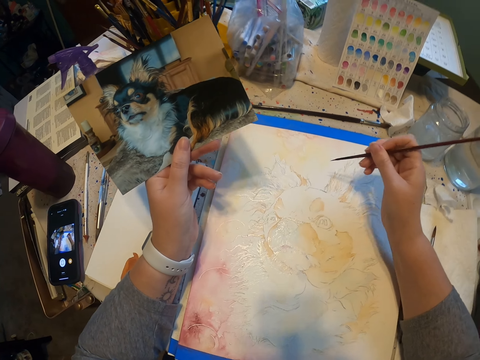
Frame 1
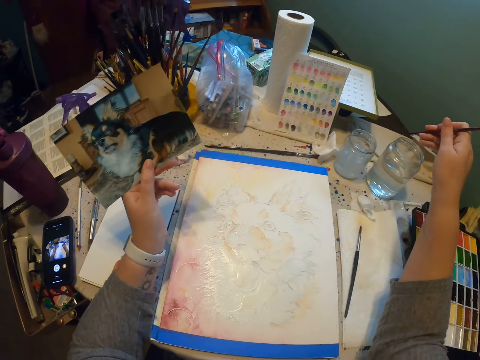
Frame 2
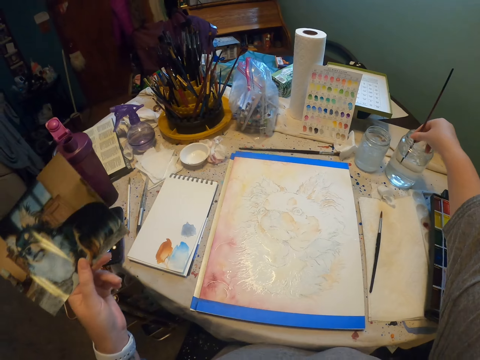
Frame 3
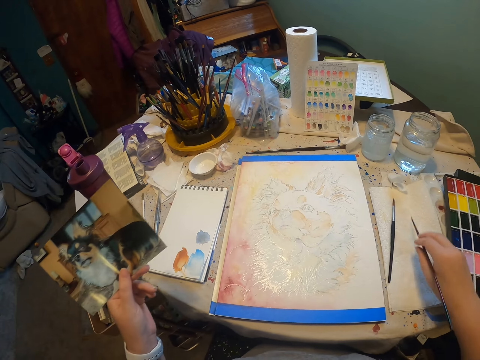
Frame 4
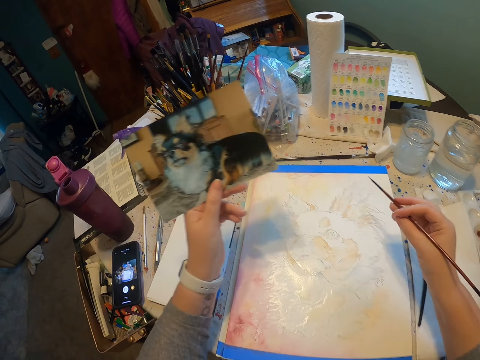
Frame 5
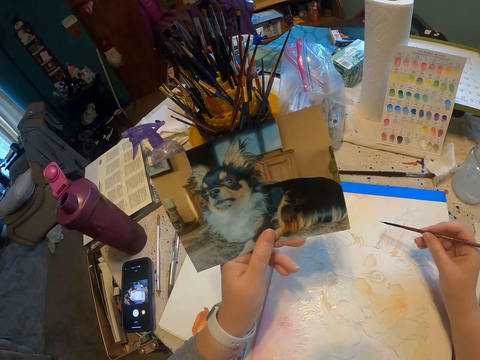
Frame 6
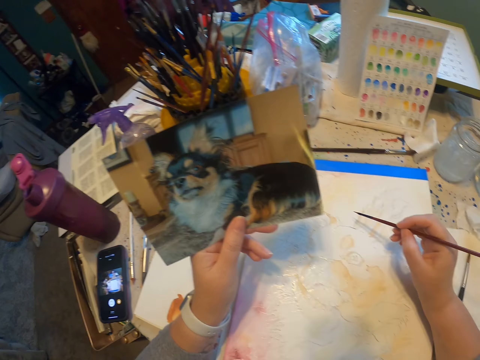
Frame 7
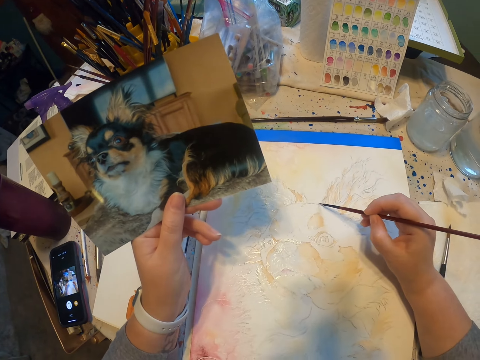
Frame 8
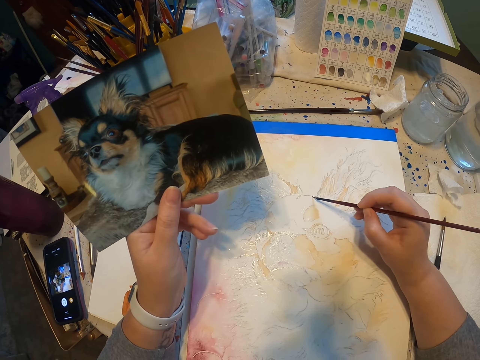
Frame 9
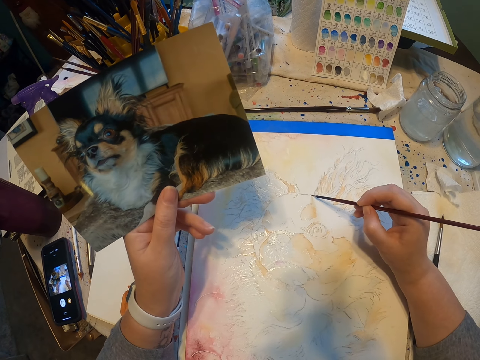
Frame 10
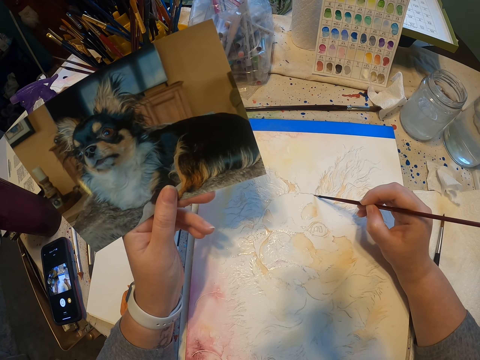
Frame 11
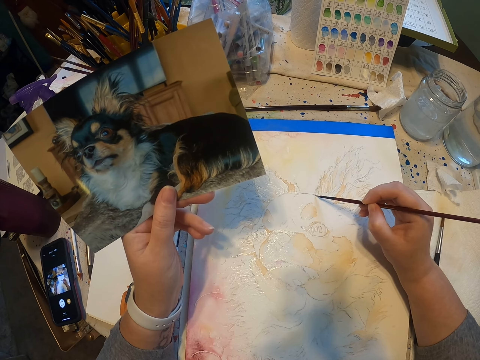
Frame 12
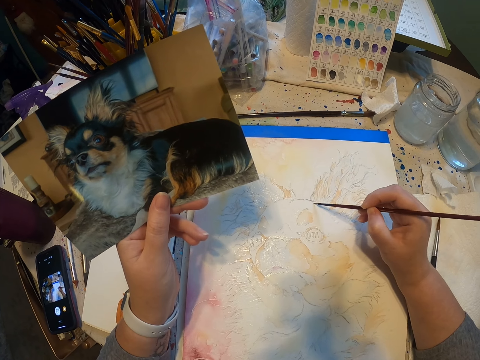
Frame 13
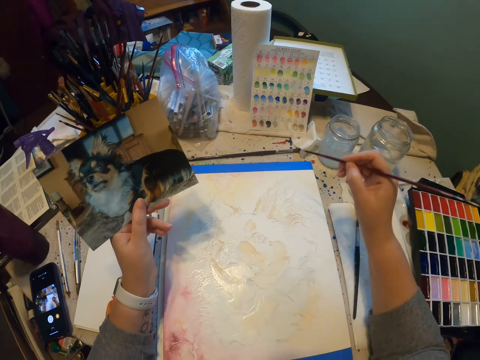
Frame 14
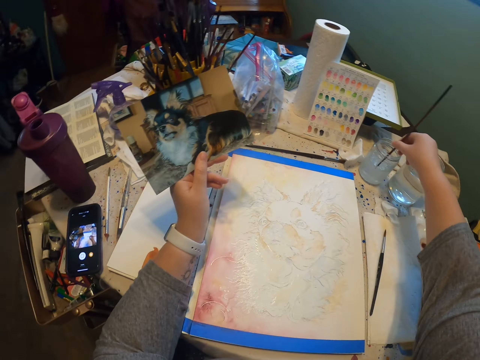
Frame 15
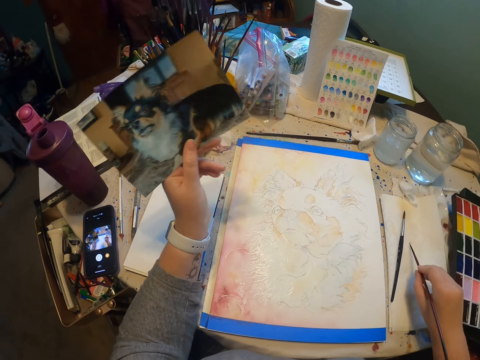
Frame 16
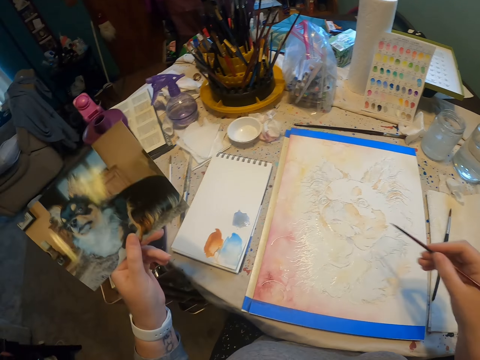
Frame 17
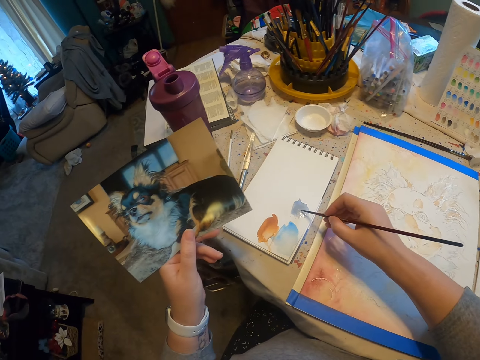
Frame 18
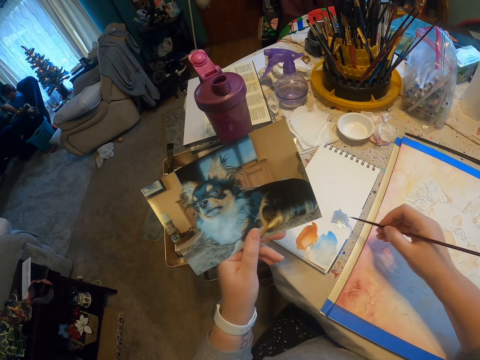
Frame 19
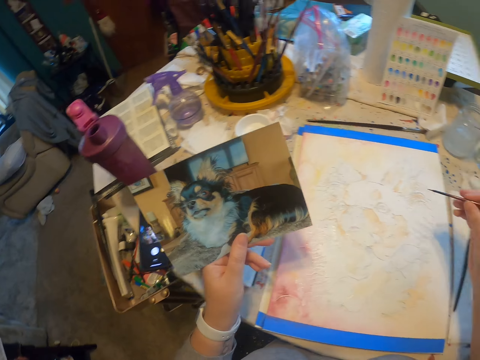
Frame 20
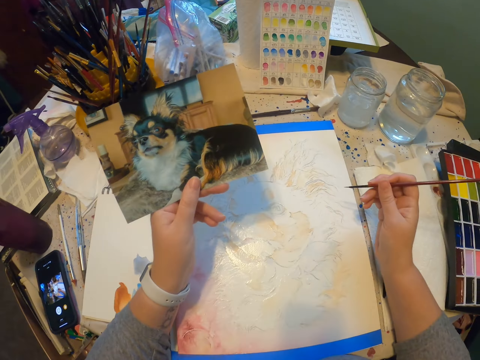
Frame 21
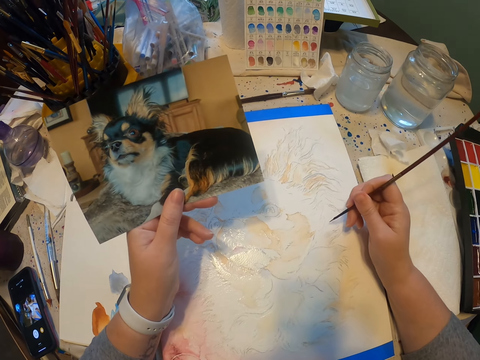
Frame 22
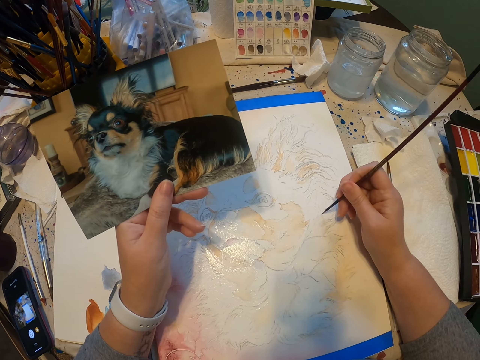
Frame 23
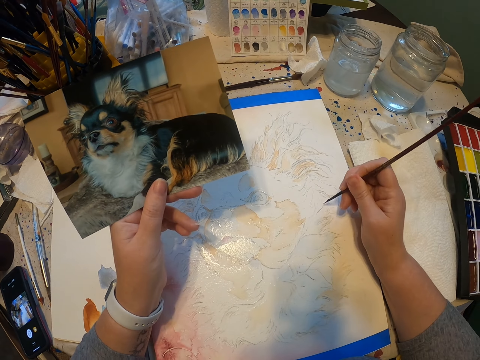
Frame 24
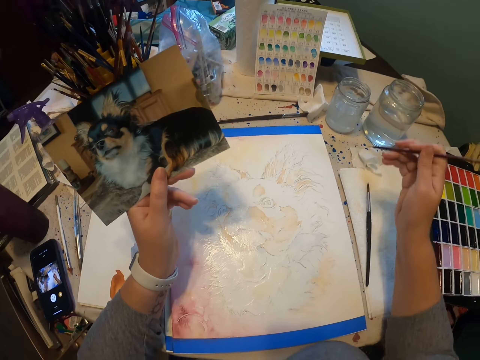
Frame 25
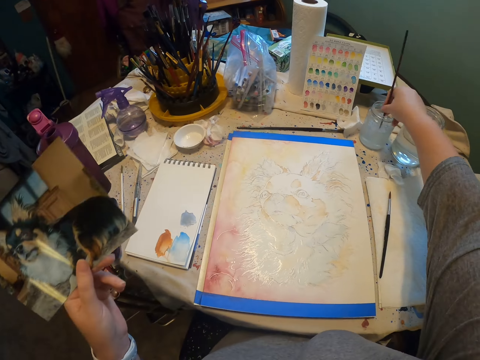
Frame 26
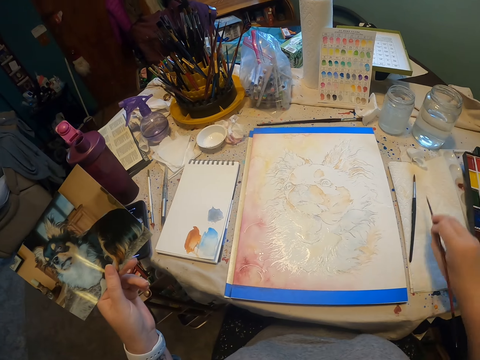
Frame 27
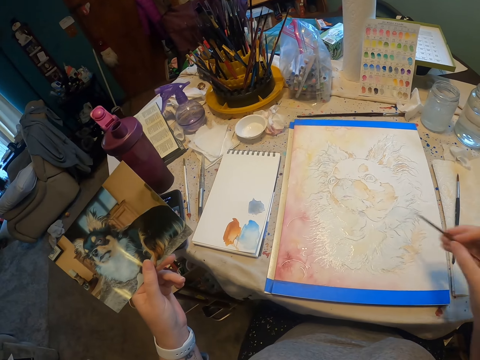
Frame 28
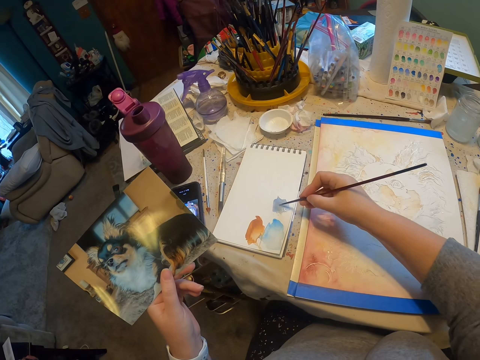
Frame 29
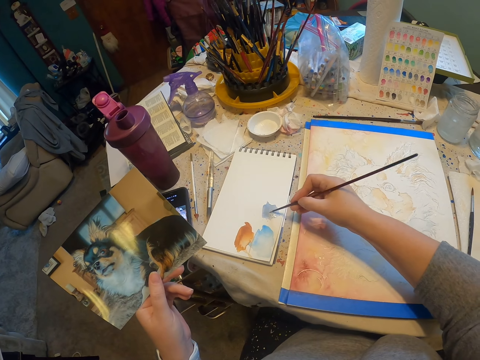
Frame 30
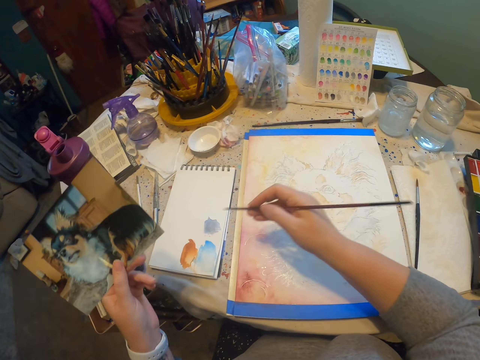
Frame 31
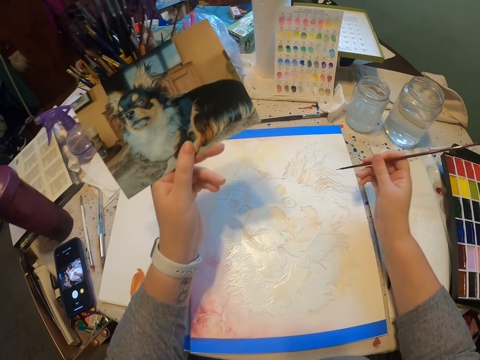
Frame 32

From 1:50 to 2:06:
The camera wearer paints the picture using the painting brush. They paint the picture again. They rub the brush on the paint. They dip the painting brush into the liquid in the water can. They rub the brush on the paint. They paint a dog on the paper using the painting brush. They dip the painting brush into the liquid. They rub the brush on the paint.

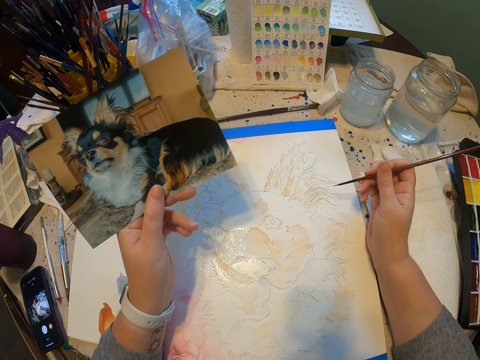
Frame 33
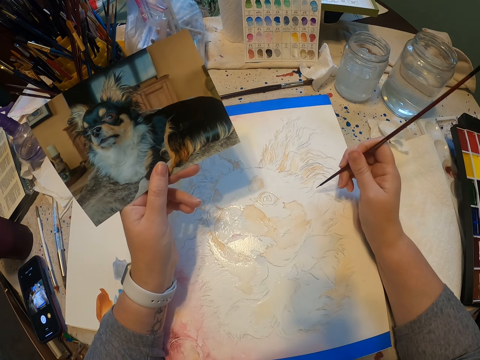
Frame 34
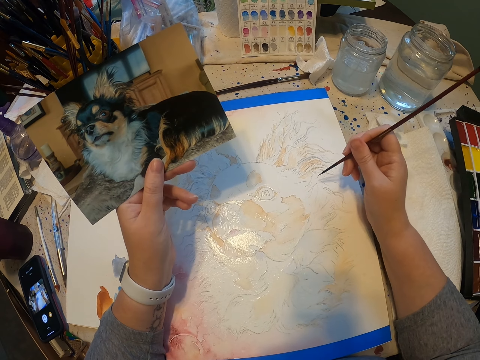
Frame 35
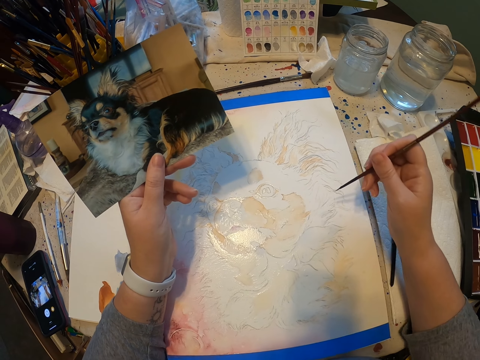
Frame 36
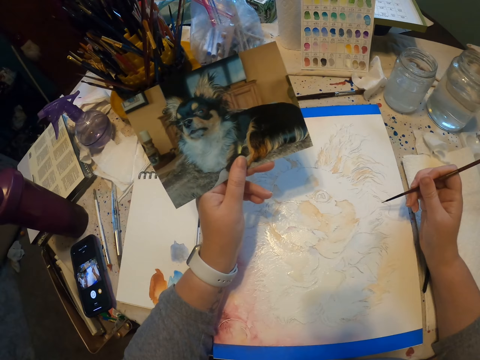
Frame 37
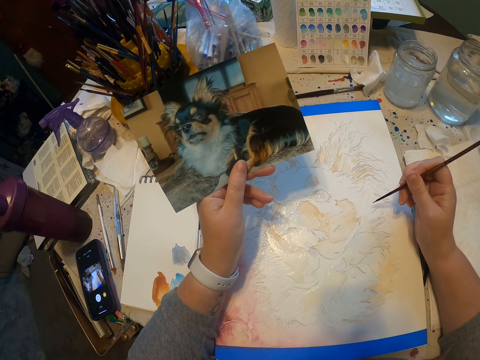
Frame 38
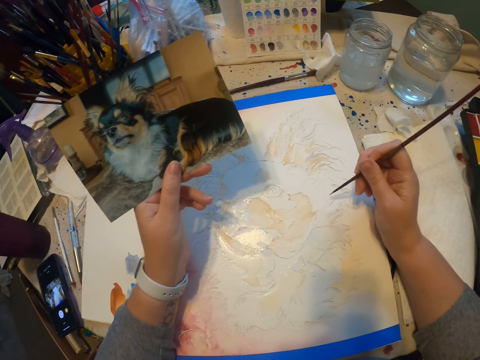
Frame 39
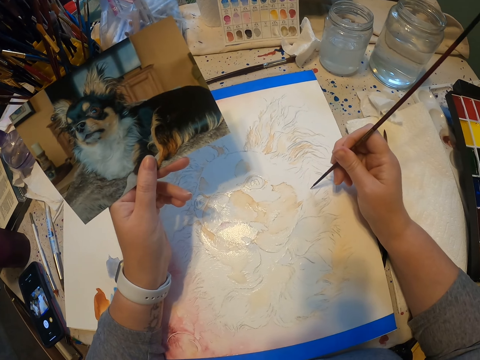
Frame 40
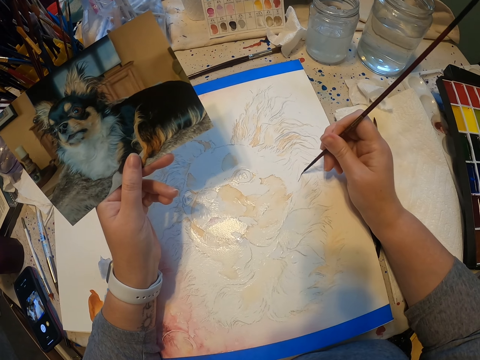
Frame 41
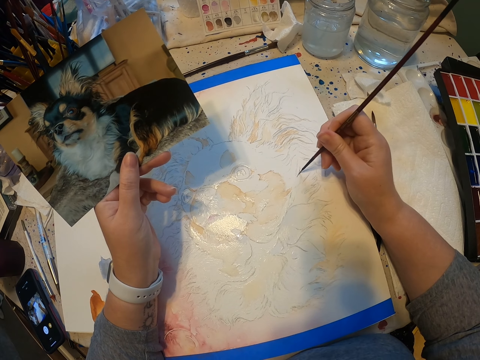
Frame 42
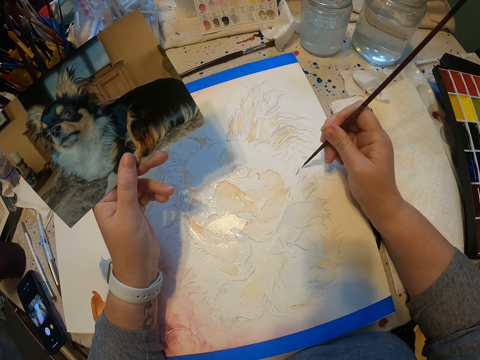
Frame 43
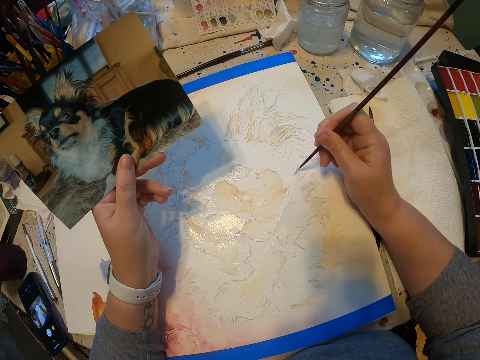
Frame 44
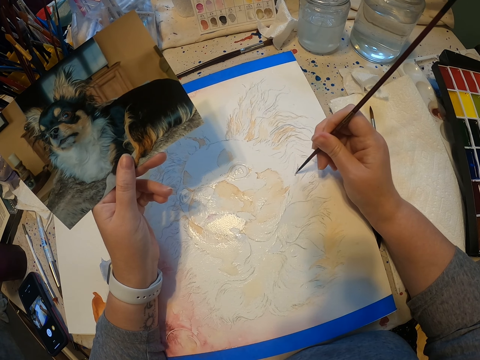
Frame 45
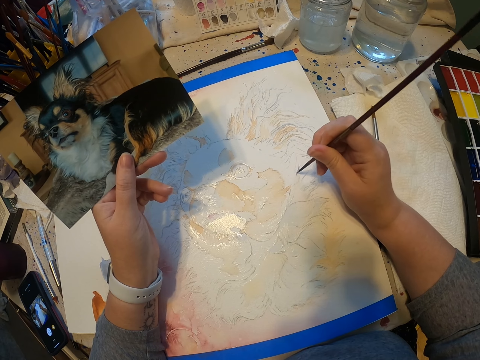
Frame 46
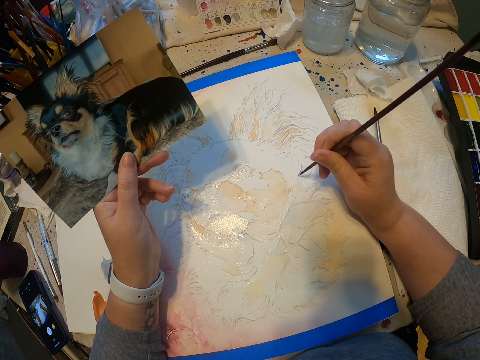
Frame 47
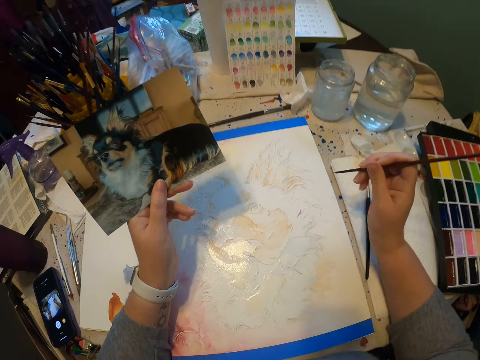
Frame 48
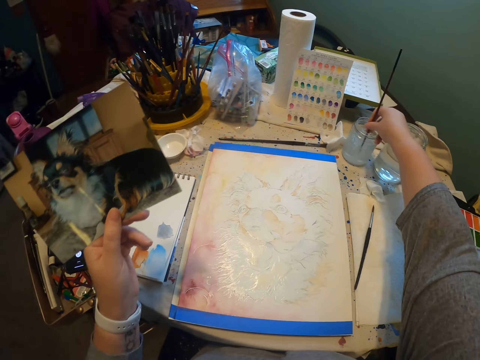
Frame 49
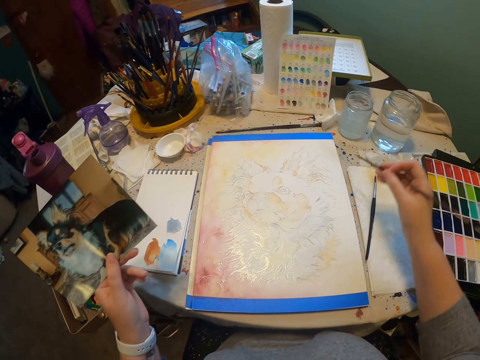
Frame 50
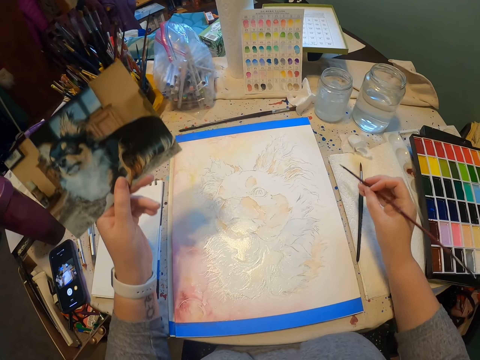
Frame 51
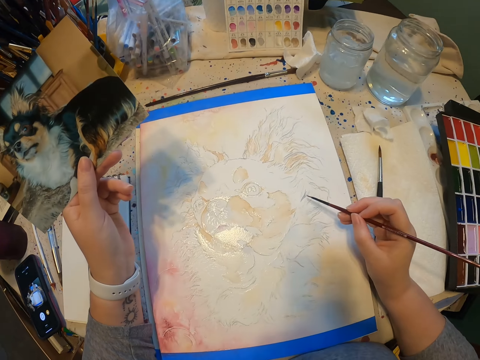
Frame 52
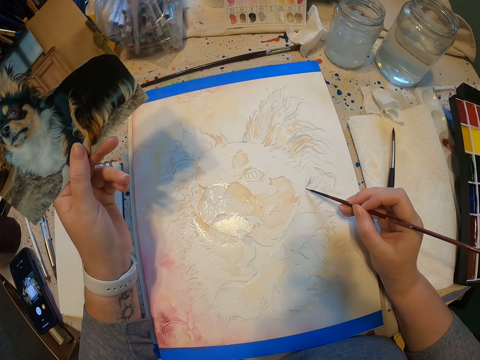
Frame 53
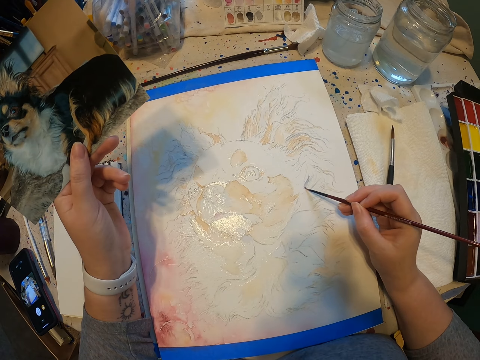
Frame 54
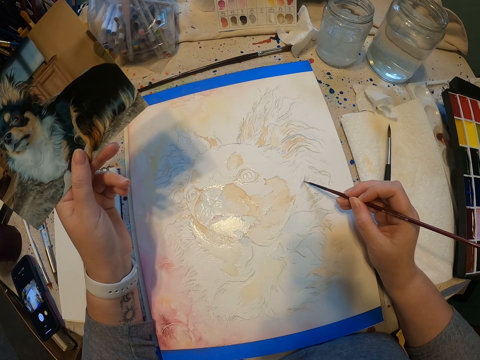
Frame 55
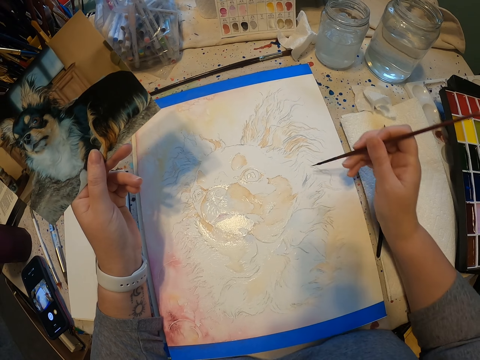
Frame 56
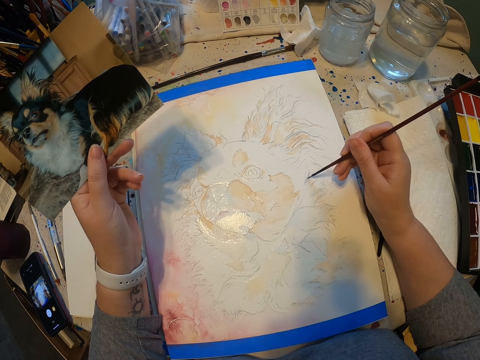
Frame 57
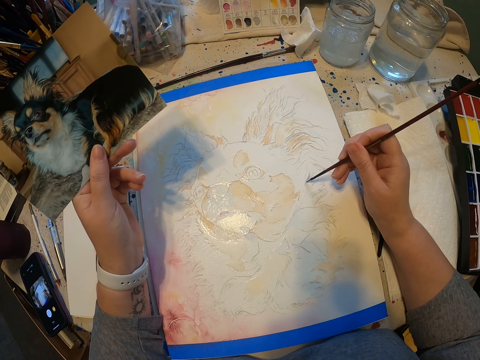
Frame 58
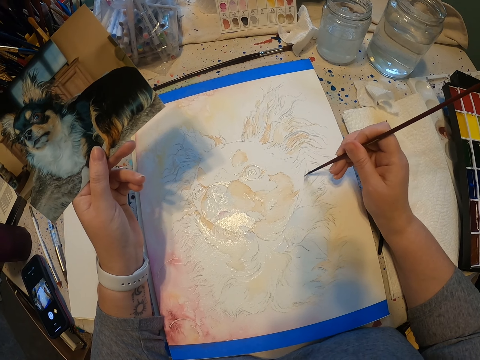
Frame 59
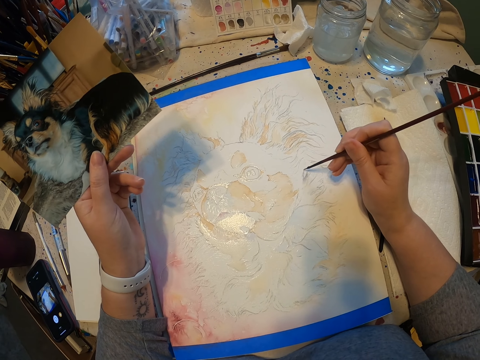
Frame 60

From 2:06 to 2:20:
The camera wearer paints the picture using the painting brush. They dip the painting brush into the liquid. They paint the picture using the painting brush.
